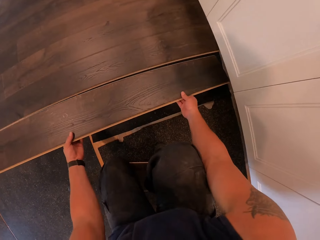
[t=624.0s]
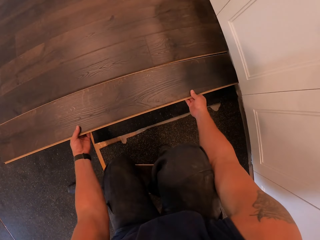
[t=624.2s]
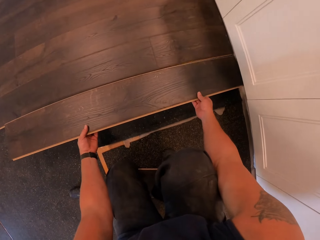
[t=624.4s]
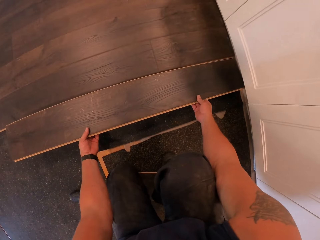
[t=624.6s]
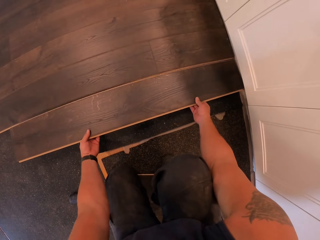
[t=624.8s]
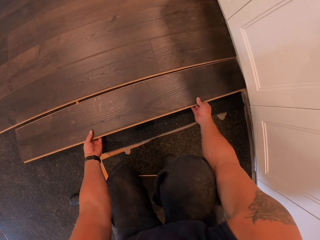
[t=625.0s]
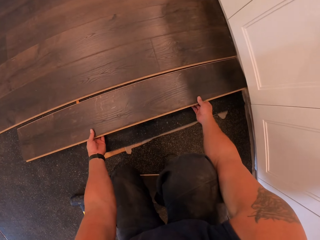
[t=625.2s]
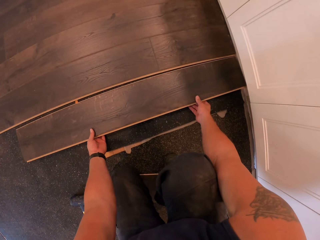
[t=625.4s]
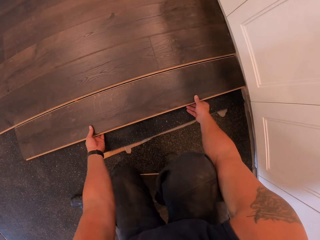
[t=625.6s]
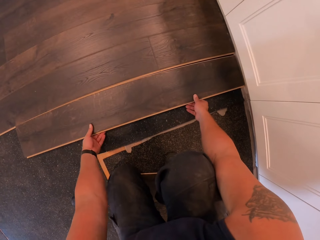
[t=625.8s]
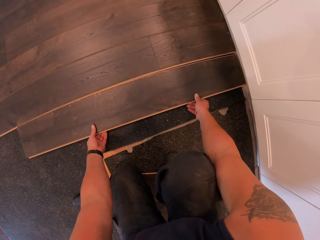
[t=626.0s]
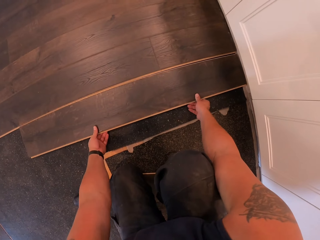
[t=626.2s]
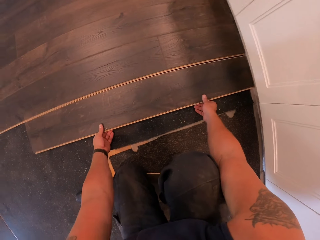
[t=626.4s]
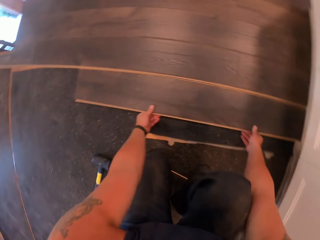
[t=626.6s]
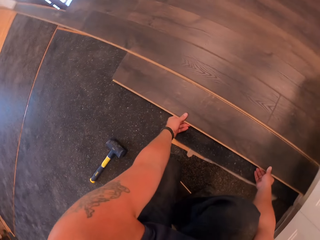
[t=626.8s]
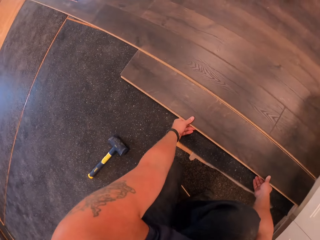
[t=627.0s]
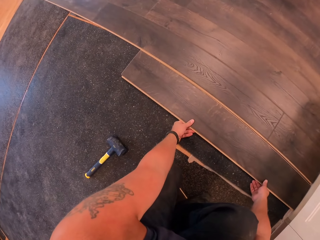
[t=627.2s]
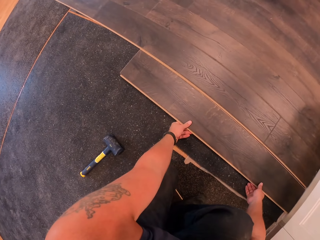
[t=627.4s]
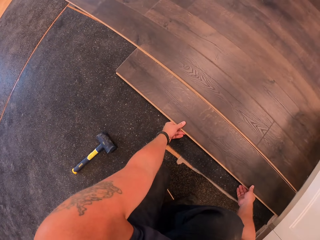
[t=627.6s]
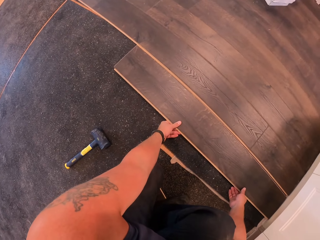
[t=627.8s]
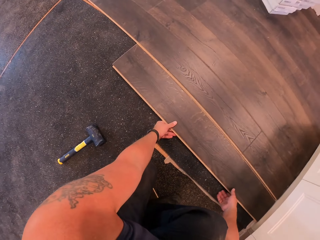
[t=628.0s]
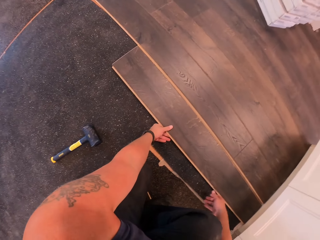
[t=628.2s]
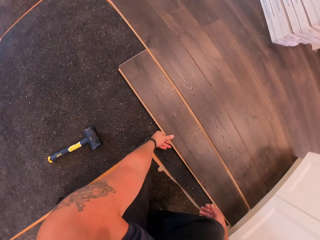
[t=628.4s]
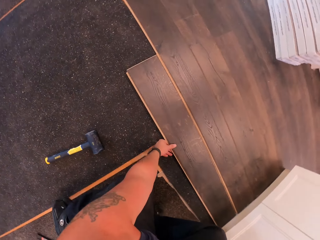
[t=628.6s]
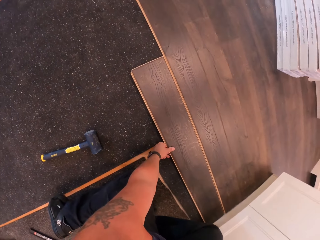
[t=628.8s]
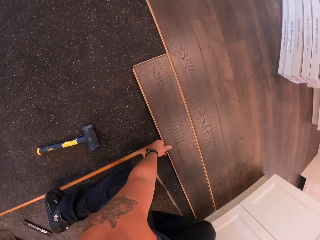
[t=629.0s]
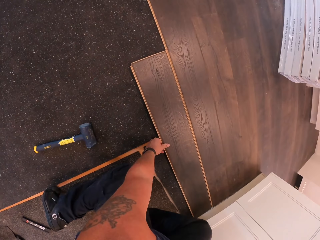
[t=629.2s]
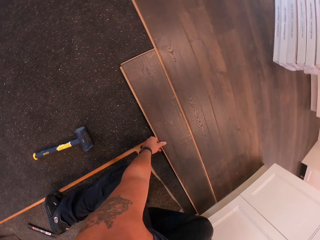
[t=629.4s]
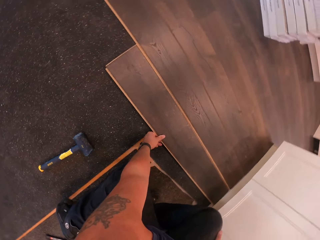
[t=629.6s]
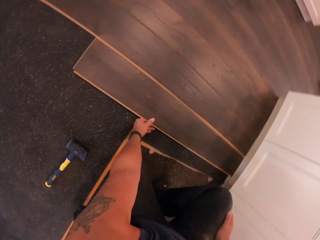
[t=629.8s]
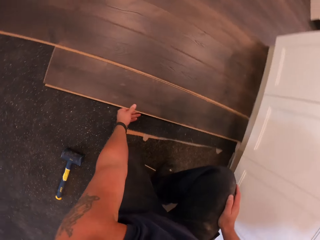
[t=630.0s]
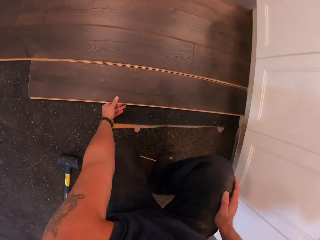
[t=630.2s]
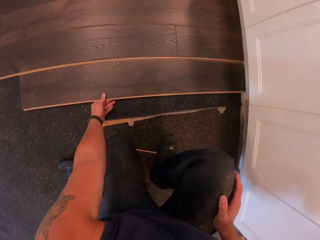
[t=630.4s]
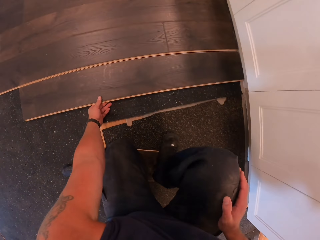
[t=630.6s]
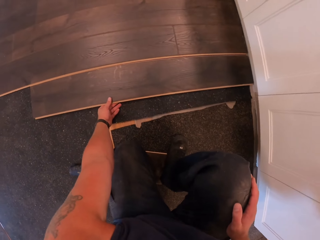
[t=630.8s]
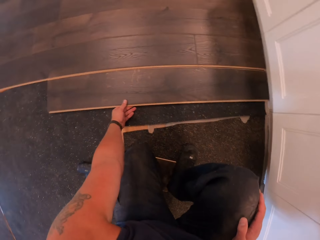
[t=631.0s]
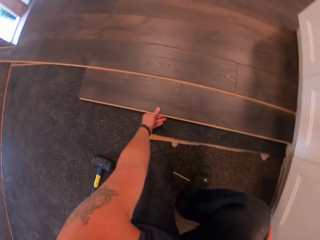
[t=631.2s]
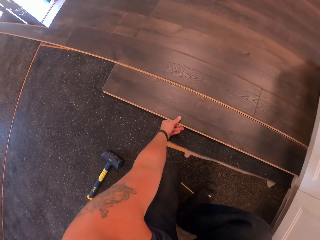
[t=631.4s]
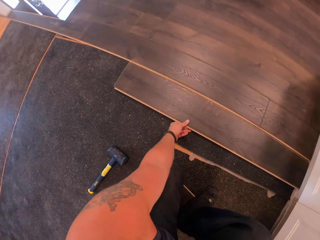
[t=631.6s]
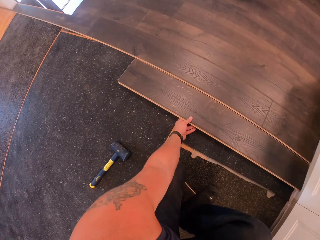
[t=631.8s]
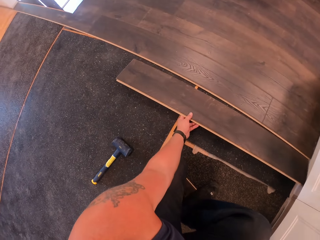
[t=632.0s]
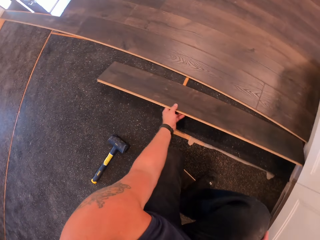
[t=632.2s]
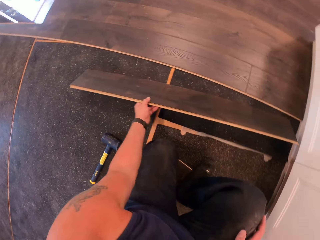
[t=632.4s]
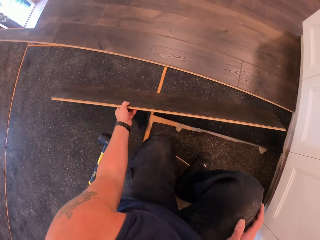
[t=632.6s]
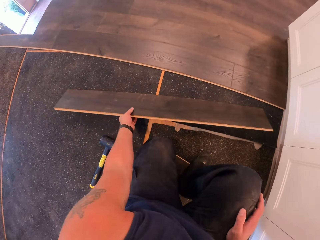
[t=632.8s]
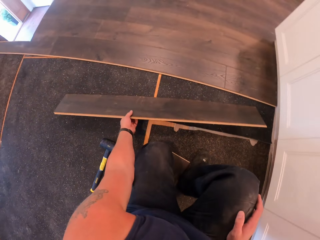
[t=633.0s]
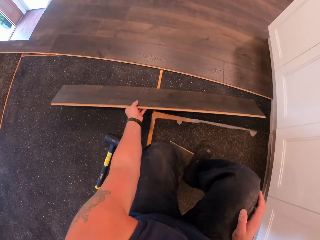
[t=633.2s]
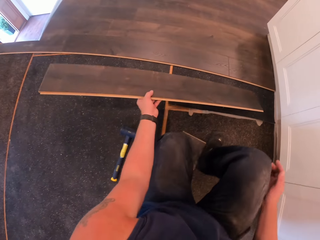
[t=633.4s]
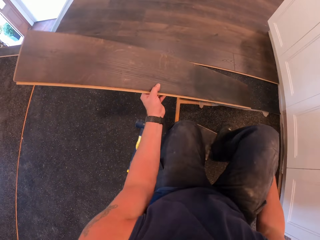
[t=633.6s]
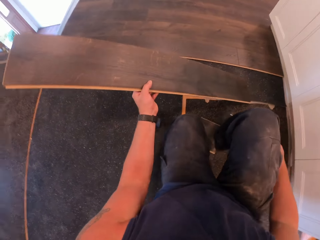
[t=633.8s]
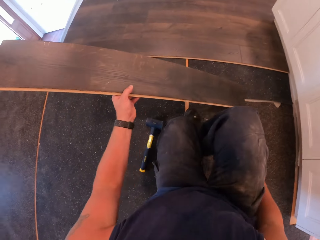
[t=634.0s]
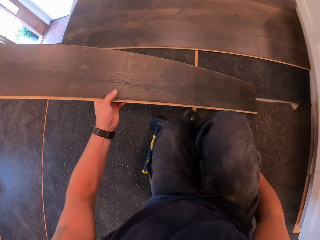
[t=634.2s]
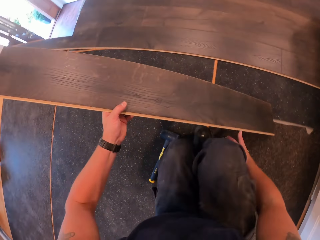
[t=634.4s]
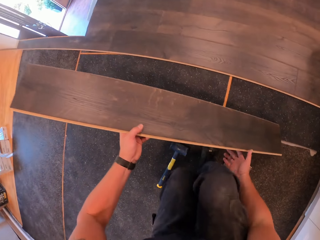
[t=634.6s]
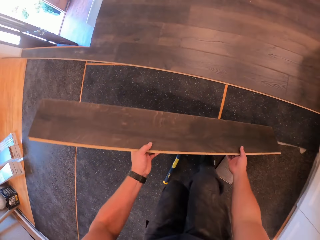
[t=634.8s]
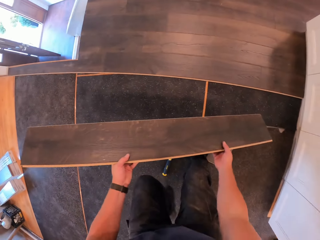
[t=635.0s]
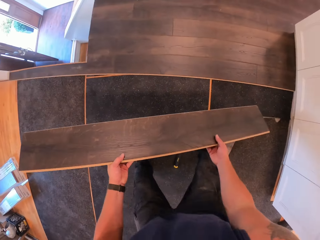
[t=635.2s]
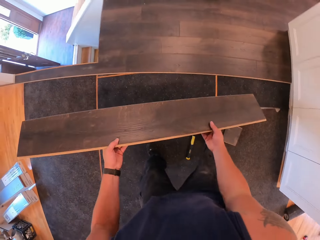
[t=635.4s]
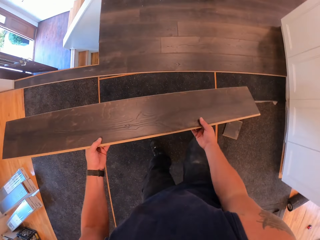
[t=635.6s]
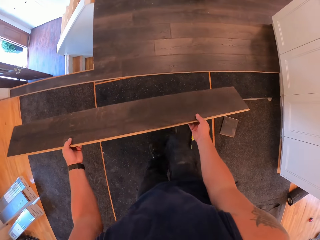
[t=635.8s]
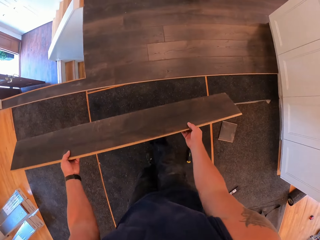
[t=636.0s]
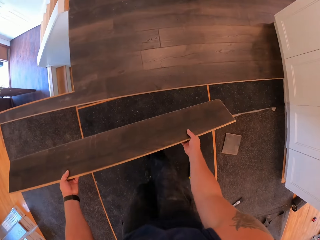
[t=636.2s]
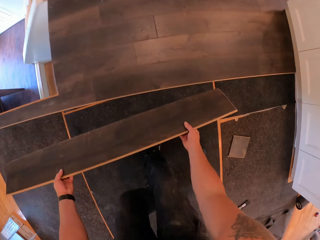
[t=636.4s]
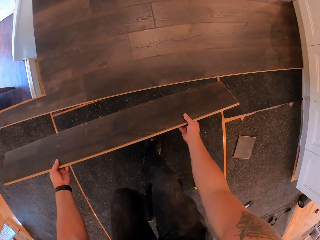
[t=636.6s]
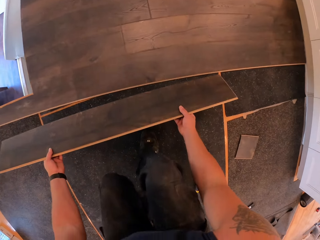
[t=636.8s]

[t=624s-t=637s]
The camera wearer fixes the wood. He sets the piece of wood on the floor with both hands. He holds the wood. He picks up the piece of wood with his right hand. He carries the piece of wood with both hands.

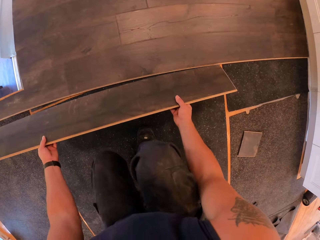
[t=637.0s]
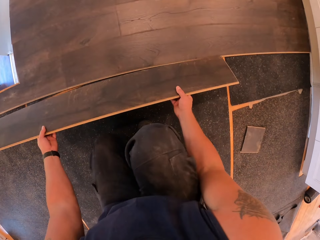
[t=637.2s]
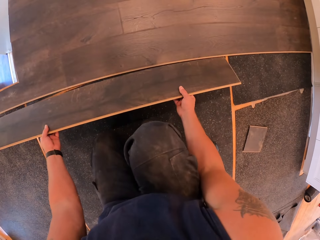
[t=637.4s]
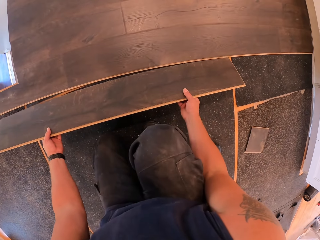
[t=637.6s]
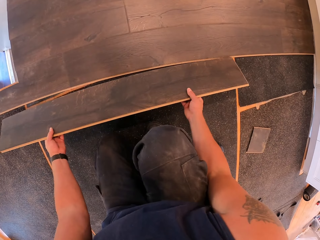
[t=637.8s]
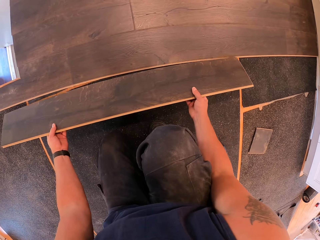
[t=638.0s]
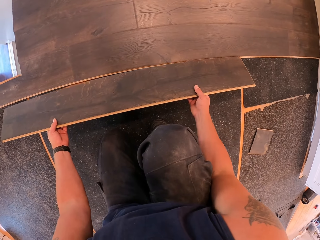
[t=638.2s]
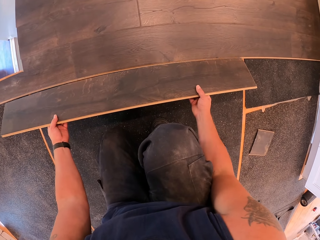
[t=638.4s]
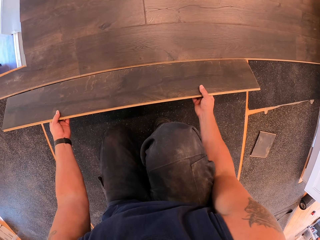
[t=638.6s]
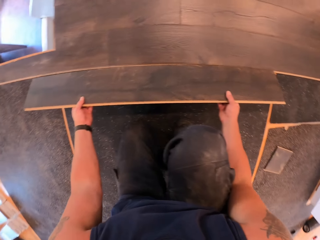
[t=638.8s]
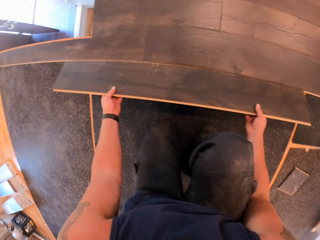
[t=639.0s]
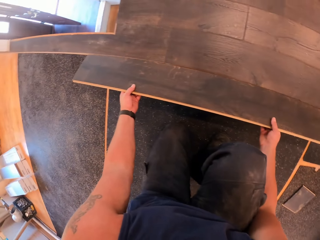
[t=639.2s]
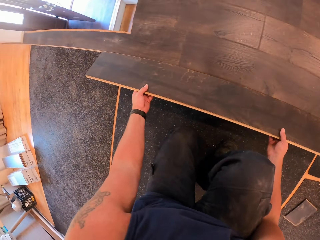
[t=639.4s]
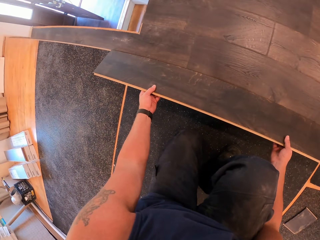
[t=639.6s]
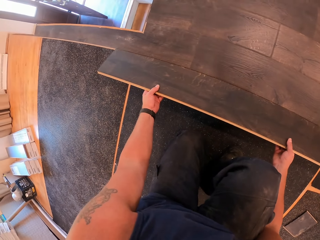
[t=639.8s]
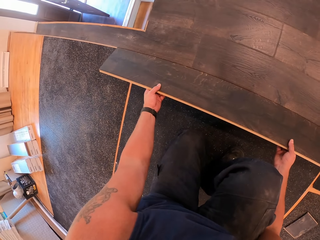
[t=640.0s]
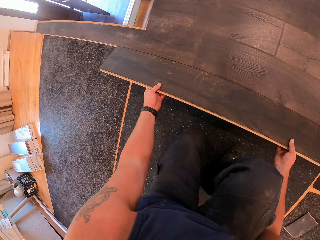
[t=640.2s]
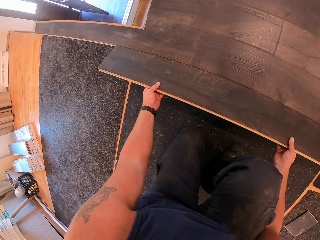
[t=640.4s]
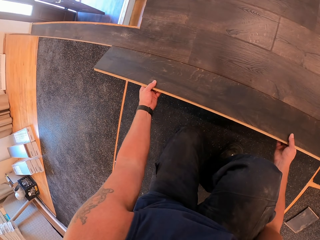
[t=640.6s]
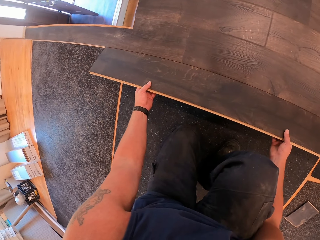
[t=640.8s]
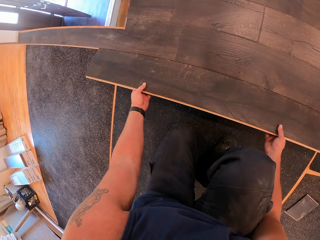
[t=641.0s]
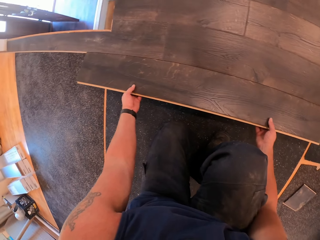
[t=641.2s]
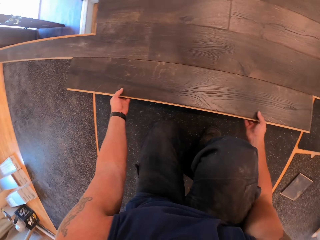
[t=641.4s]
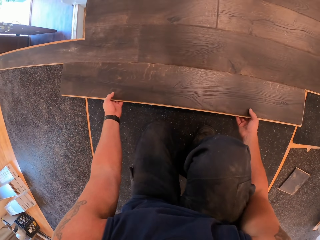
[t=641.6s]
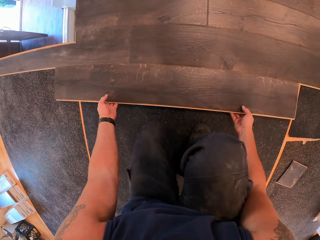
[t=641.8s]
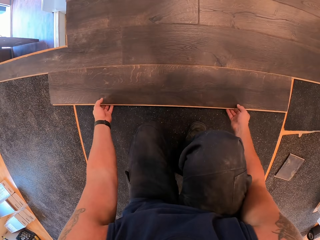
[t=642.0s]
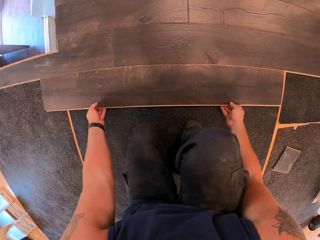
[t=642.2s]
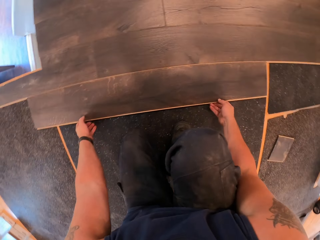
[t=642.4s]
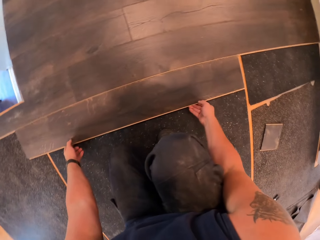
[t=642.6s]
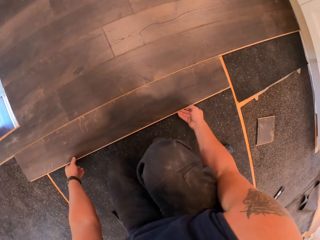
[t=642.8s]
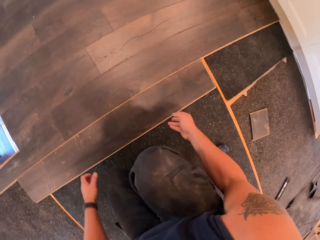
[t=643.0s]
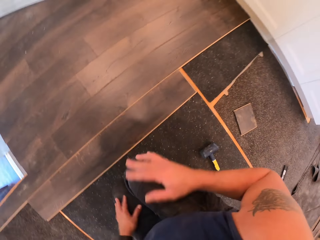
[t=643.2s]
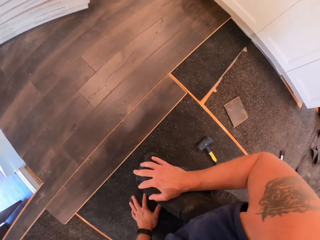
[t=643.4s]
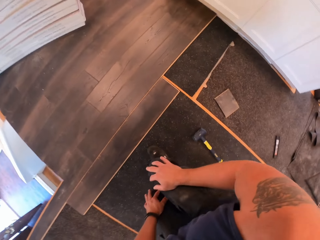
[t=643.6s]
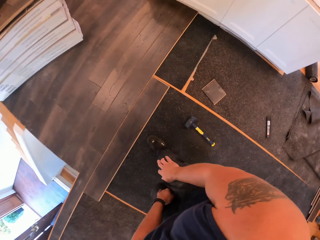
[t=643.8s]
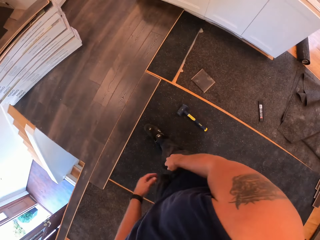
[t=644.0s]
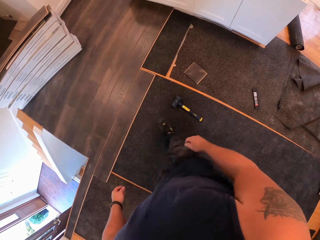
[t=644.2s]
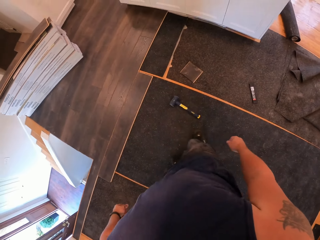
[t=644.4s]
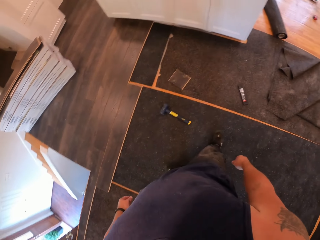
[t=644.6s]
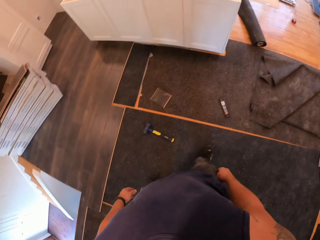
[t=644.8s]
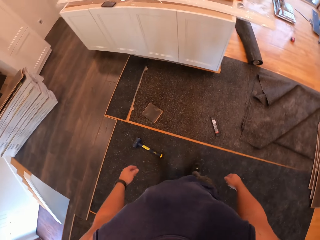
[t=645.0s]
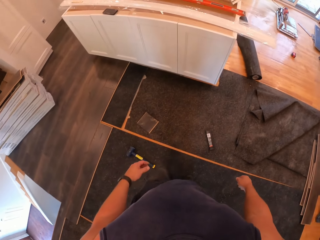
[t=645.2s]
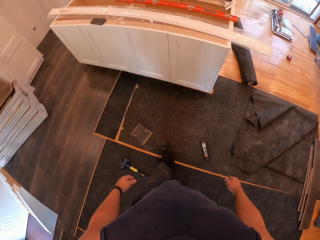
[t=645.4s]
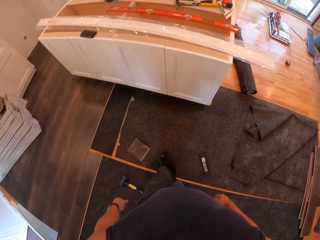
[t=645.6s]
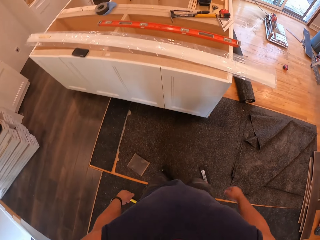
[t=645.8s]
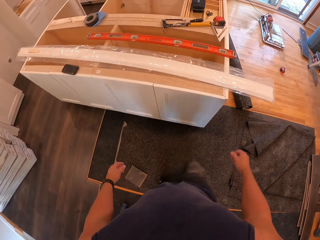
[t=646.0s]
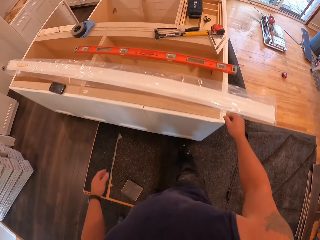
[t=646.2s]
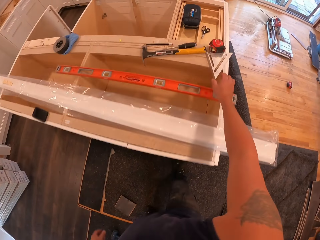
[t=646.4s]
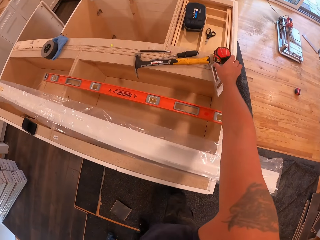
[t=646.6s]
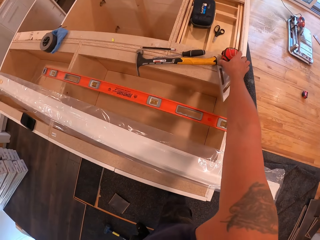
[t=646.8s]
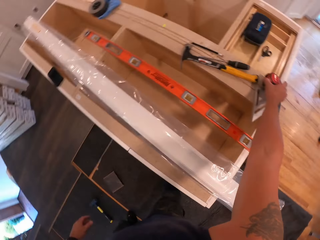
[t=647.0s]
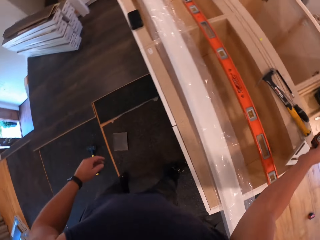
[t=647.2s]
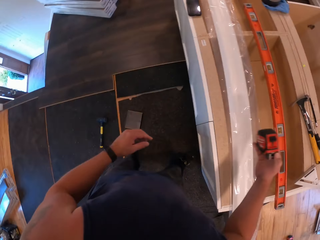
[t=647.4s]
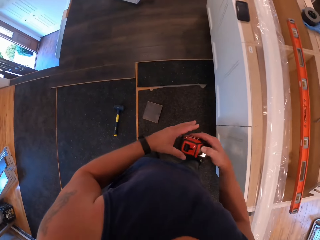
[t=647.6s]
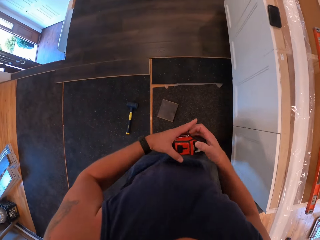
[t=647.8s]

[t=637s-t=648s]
The camera wearer fixes the wood. He sets the piece of wood on the floor with both hands. He puts the hand on the knee. He walks to the cabinet. He picks up a measuring tape with his right hand.
